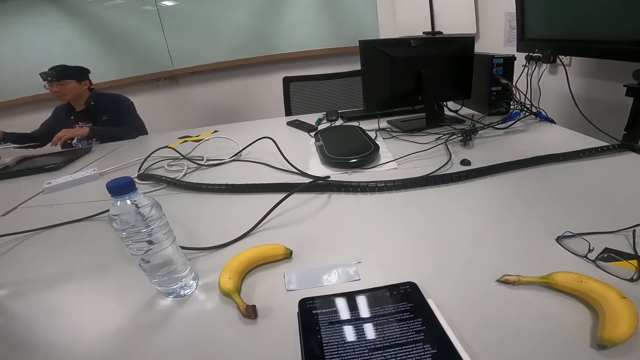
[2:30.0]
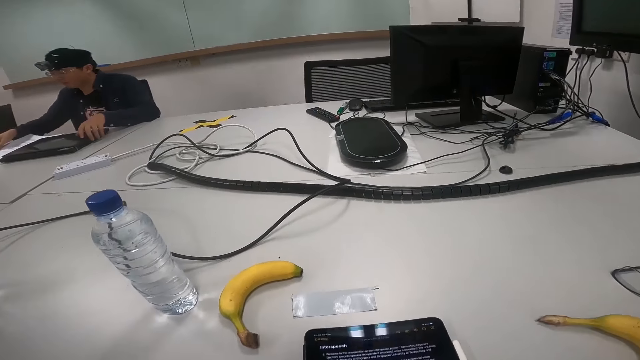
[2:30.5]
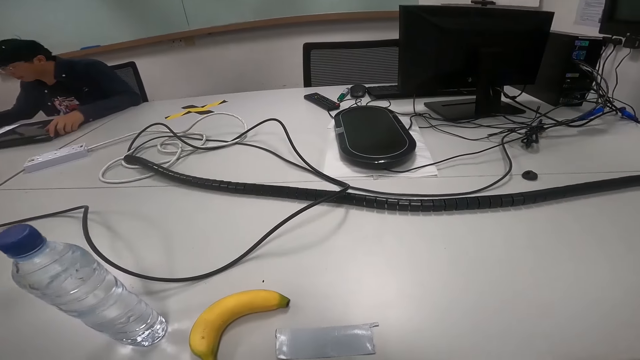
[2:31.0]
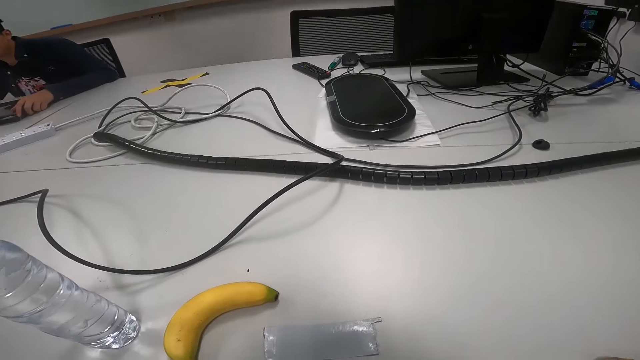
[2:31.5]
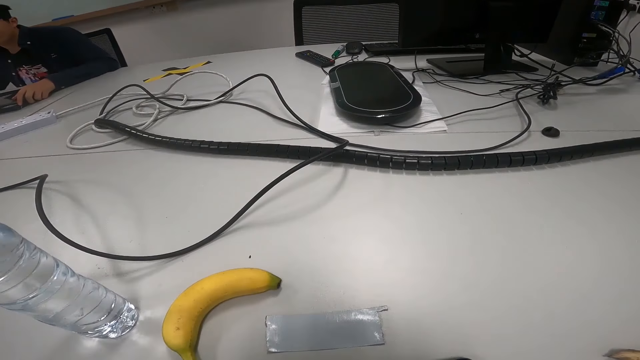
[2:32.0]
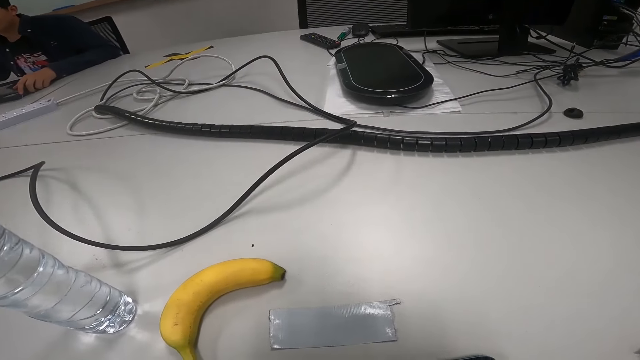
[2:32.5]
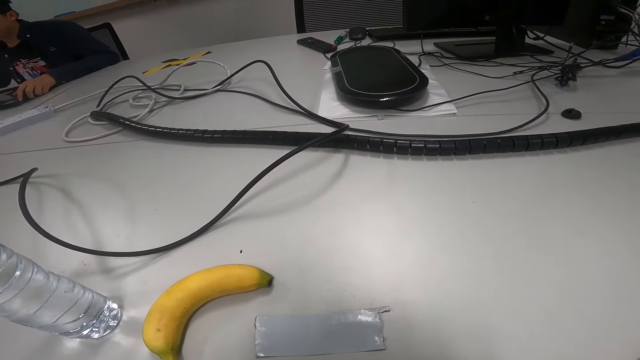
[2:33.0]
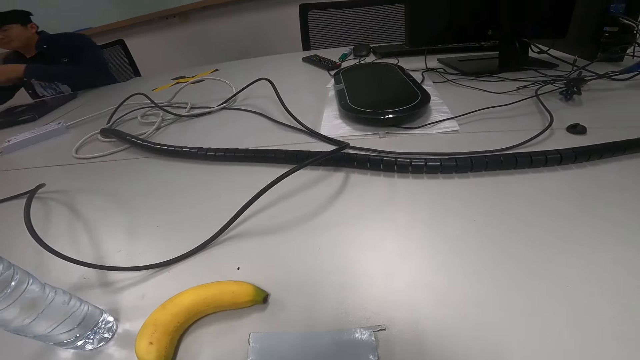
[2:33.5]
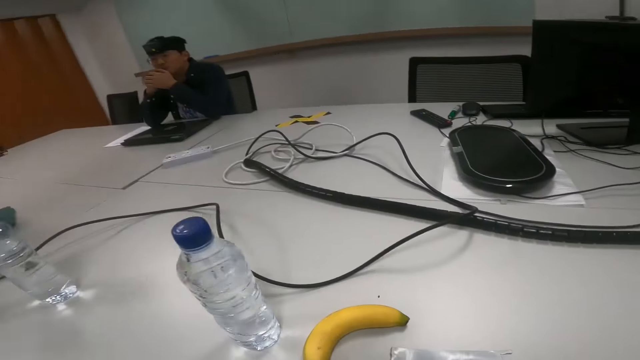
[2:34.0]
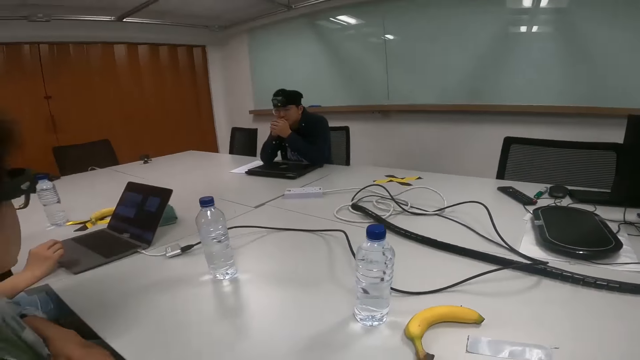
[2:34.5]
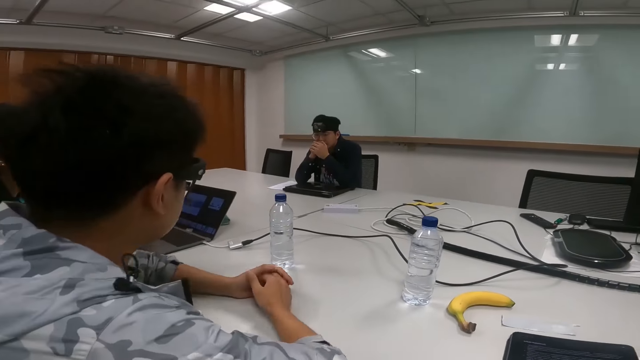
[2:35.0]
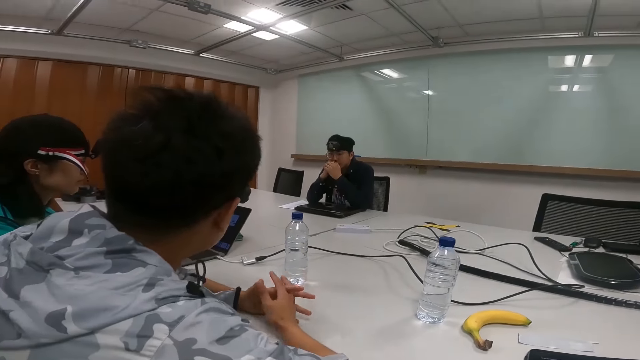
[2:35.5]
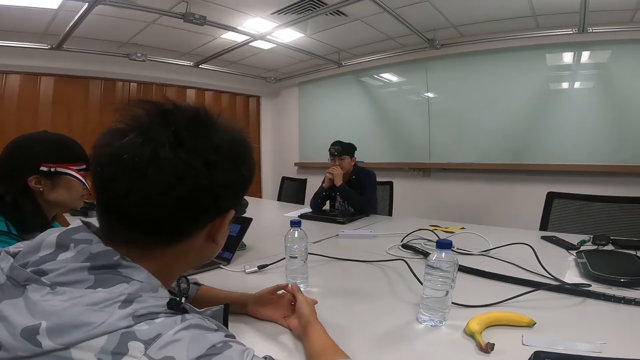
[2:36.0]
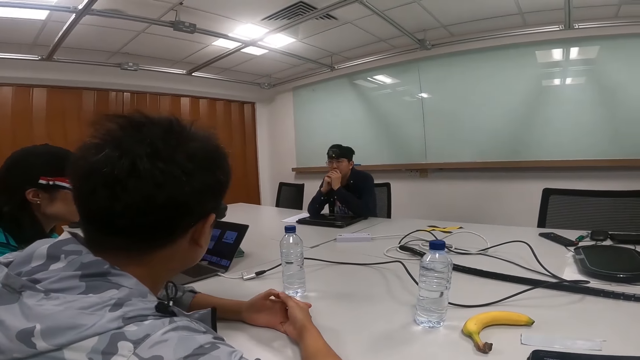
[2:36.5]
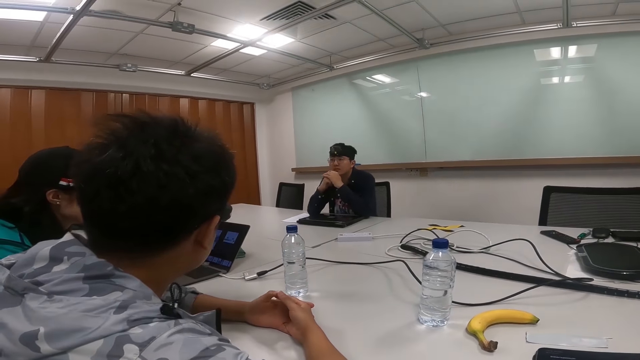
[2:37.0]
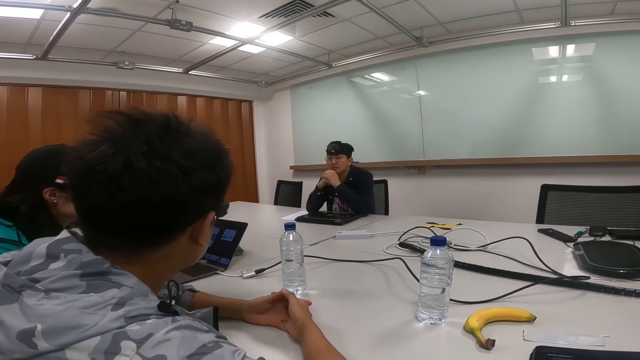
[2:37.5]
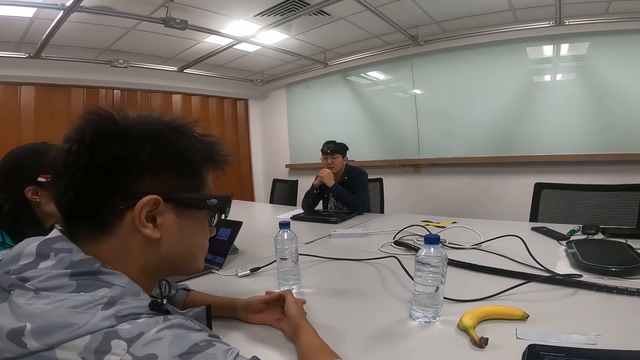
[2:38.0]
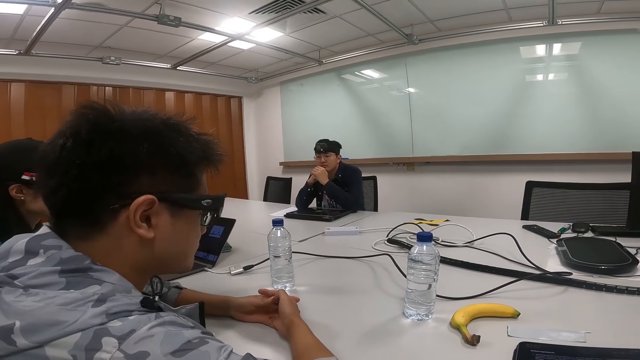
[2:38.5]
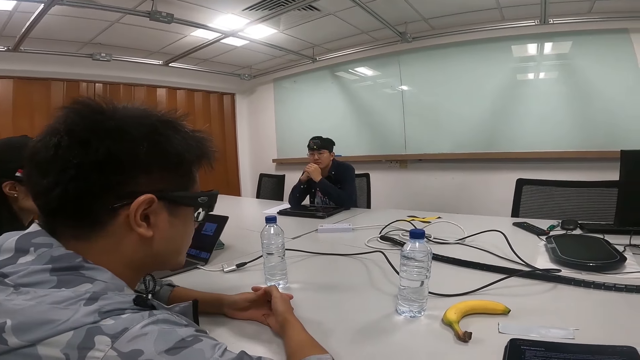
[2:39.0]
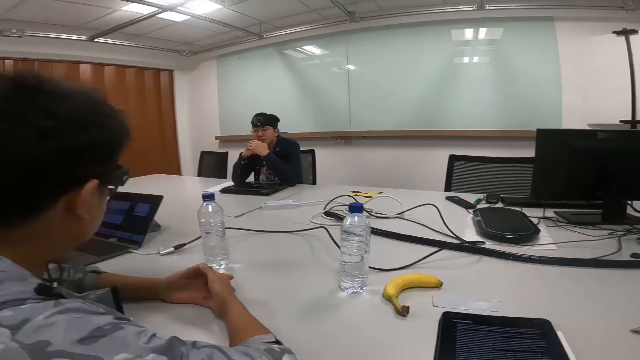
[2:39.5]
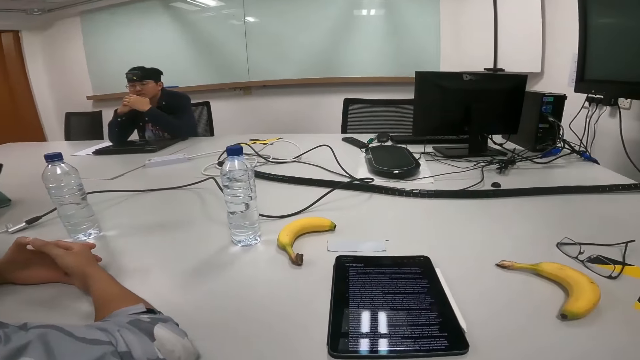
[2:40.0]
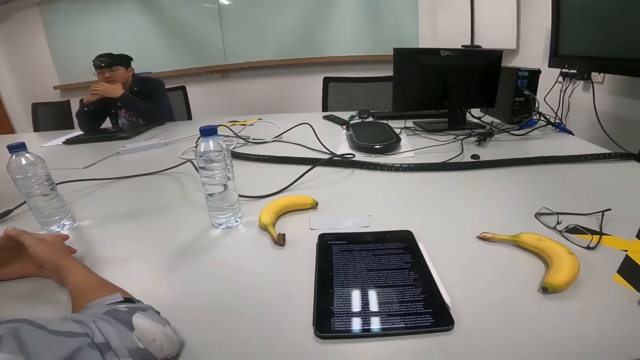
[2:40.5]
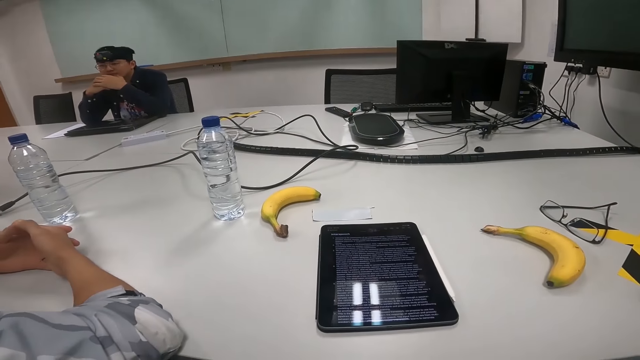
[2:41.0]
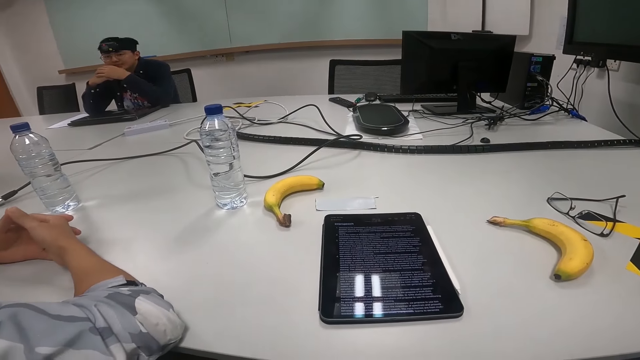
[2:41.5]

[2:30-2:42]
A person turns a paper on a table and touches the face.

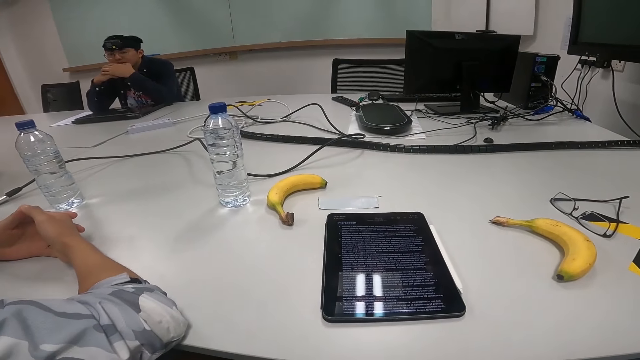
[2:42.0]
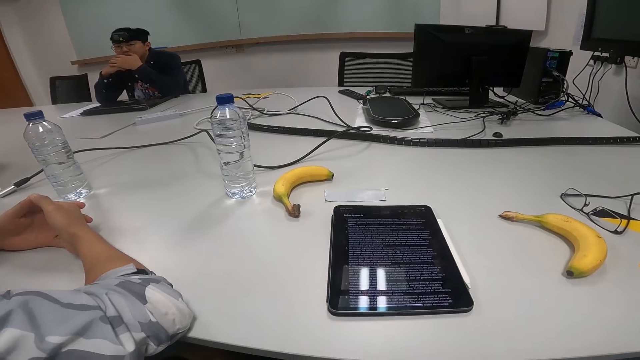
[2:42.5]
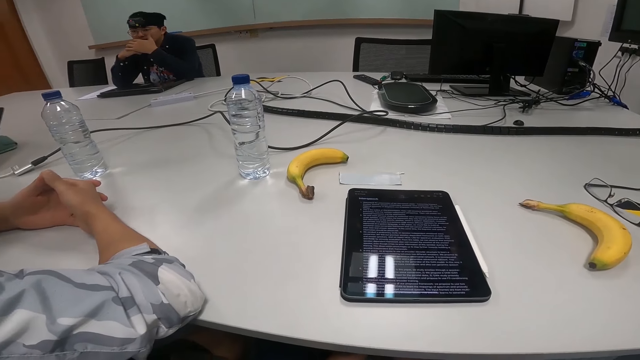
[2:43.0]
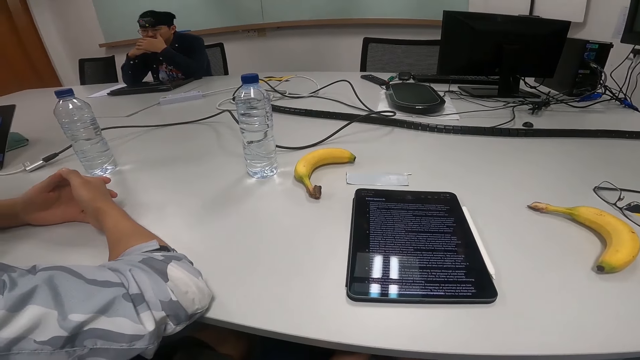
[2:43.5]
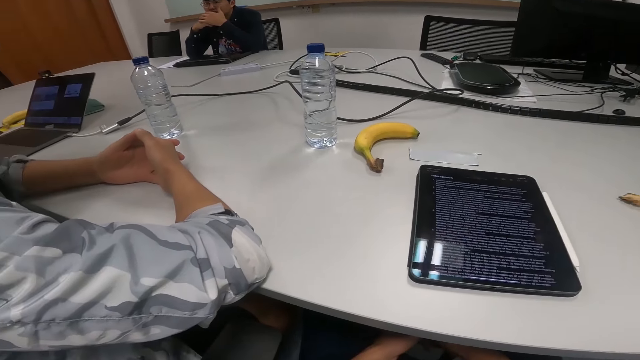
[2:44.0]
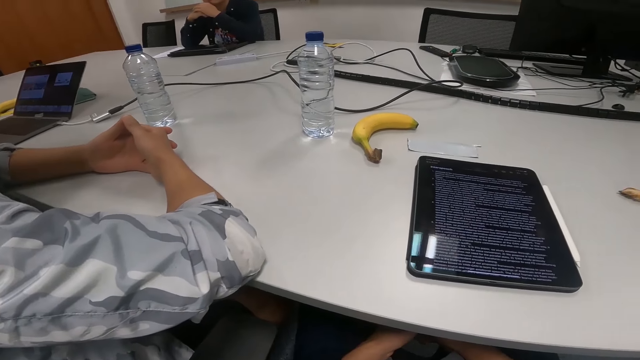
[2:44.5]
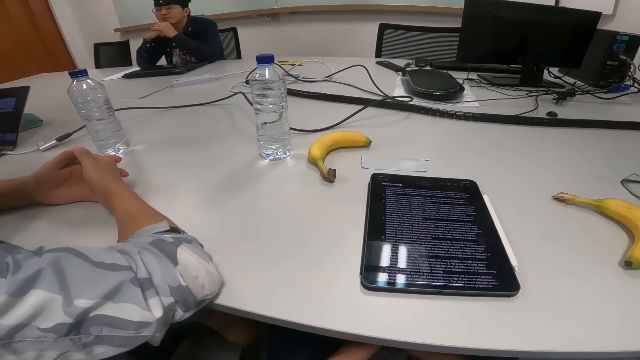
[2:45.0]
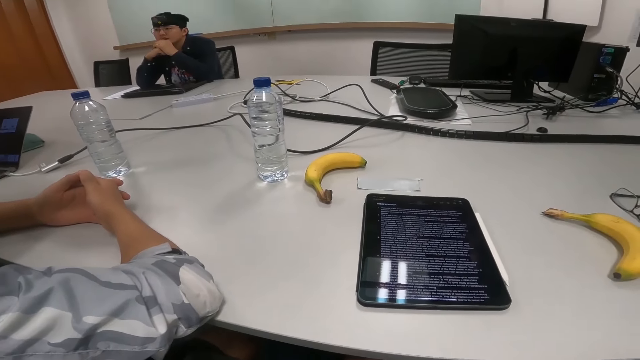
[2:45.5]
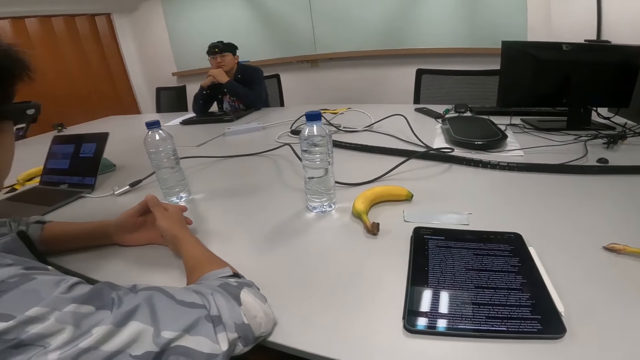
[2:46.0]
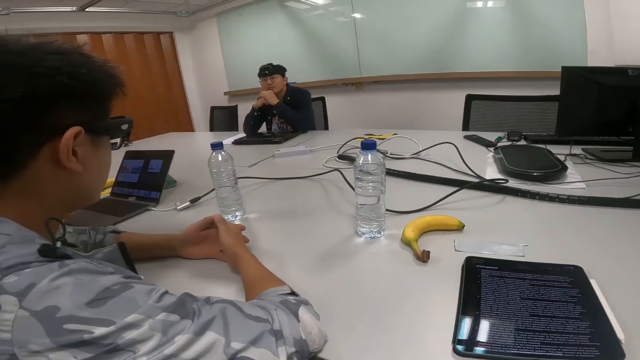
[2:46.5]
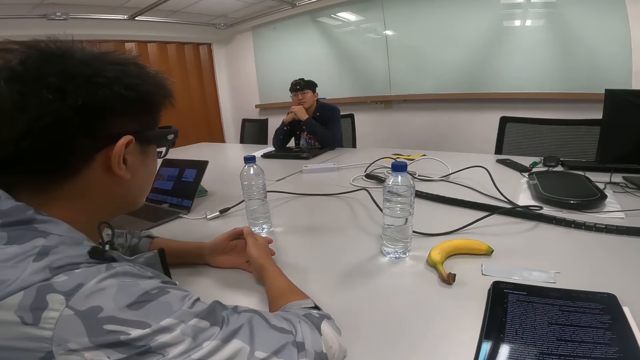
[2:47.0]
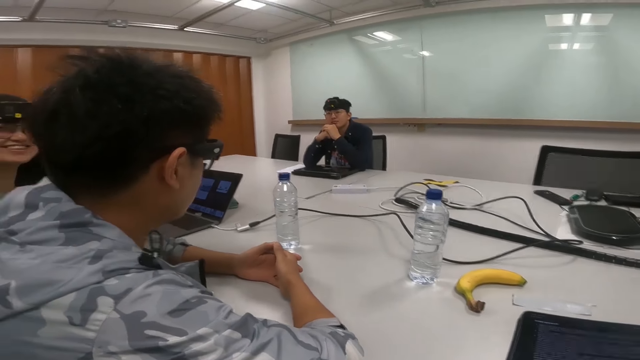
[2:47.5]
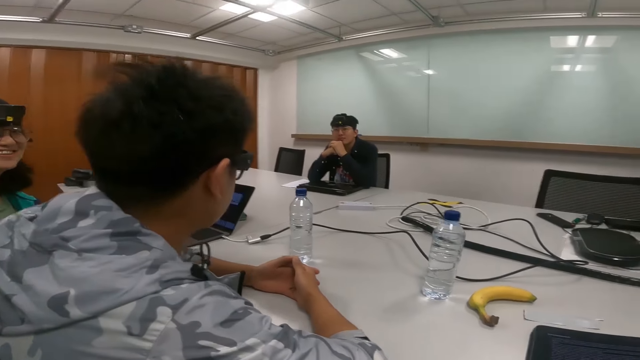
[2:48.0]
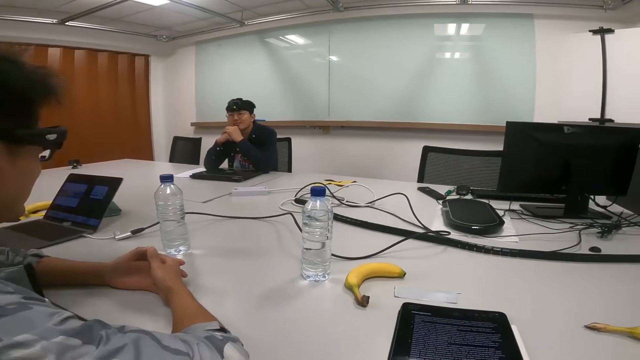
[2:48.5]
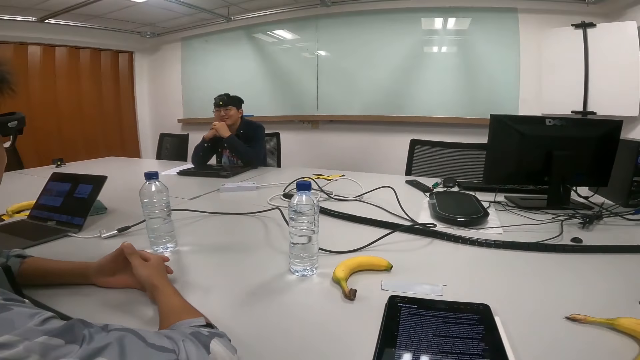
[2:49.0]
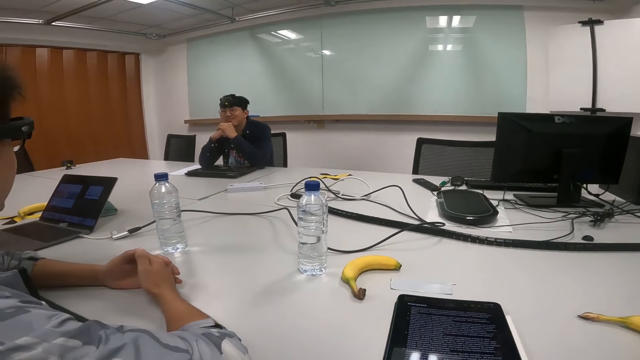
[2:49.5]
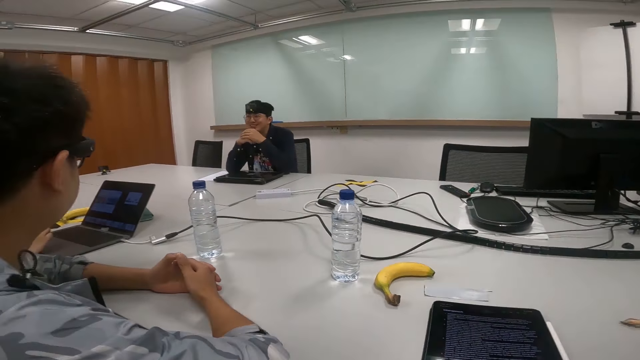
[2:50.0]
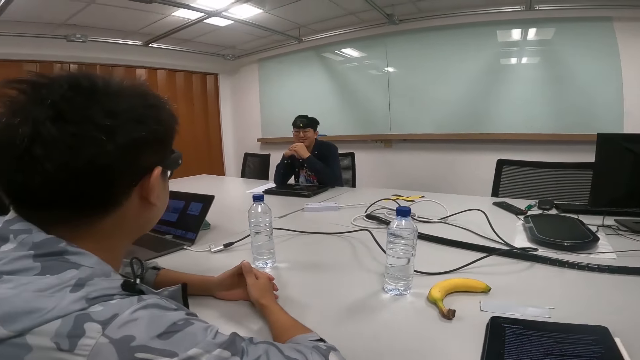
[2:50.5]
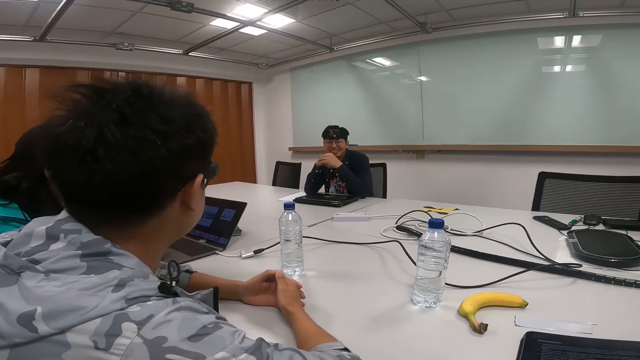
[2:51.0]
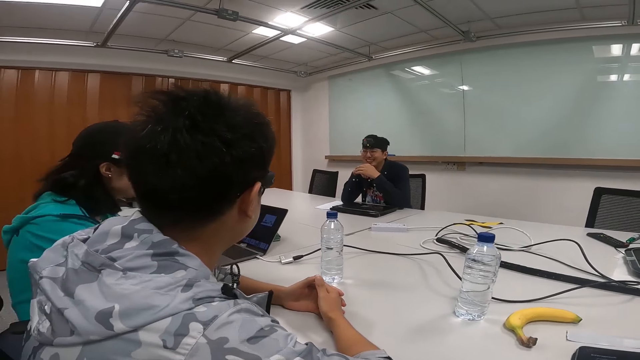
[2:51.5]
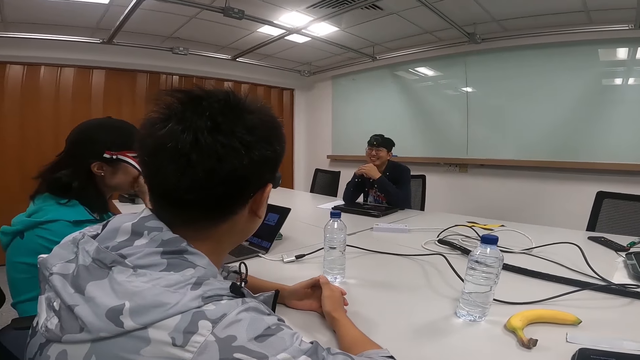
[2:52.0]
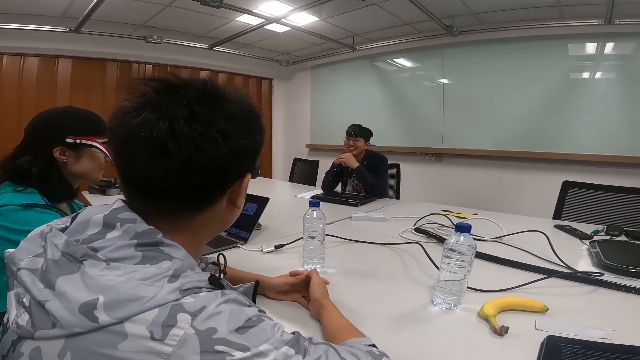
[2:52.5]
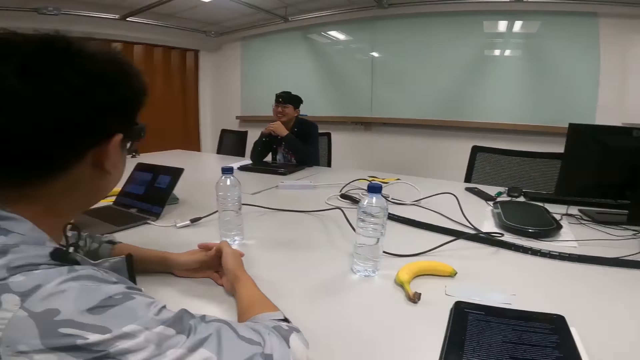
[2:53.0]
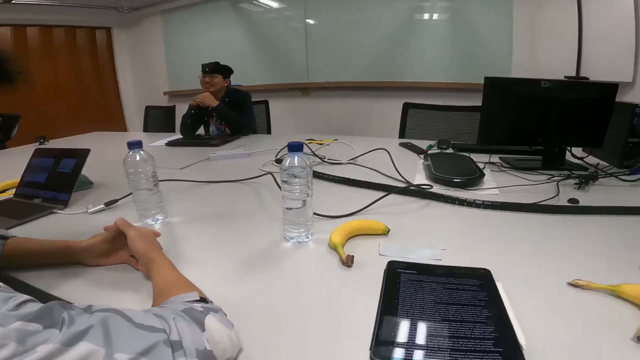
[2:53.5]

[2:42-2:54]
A person touches the face.
